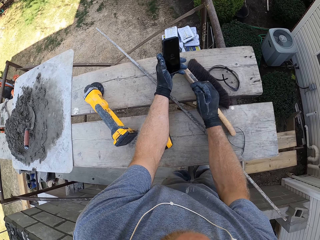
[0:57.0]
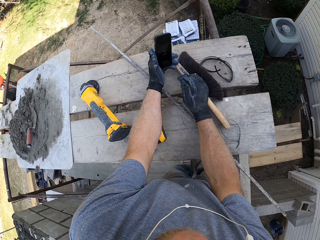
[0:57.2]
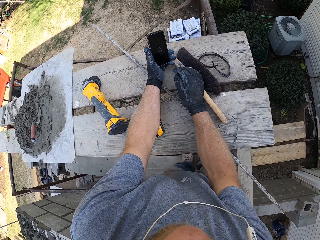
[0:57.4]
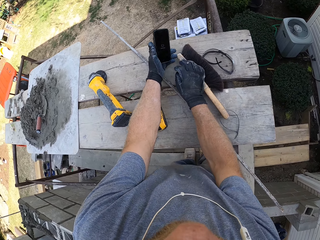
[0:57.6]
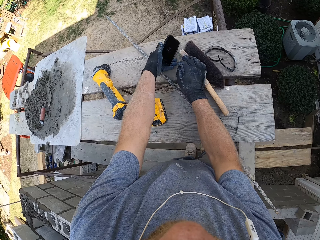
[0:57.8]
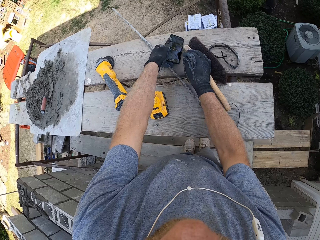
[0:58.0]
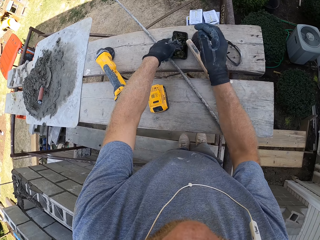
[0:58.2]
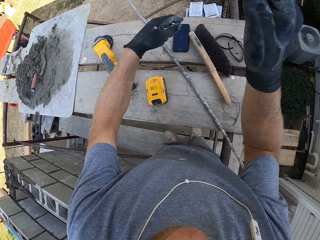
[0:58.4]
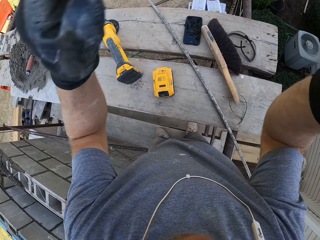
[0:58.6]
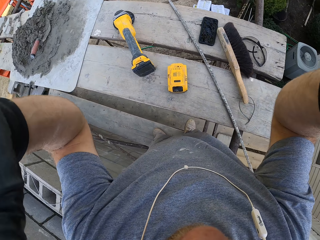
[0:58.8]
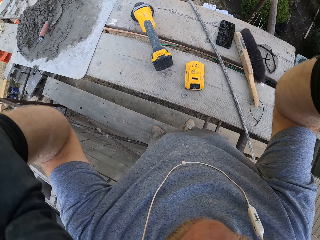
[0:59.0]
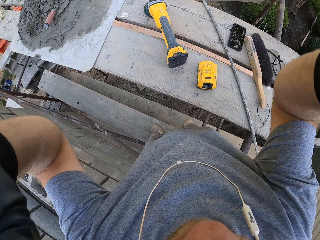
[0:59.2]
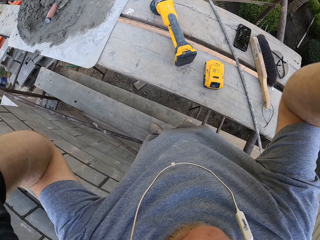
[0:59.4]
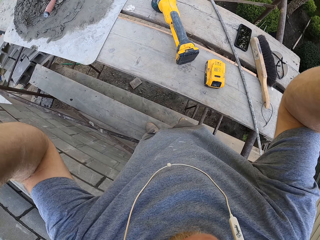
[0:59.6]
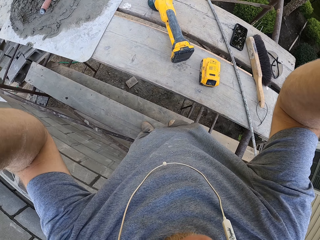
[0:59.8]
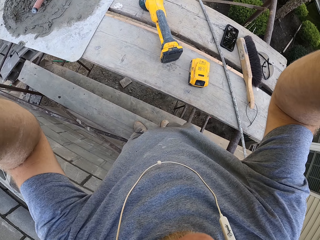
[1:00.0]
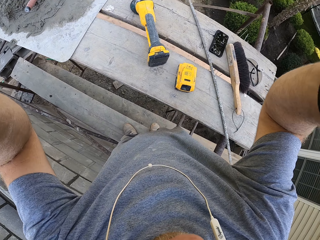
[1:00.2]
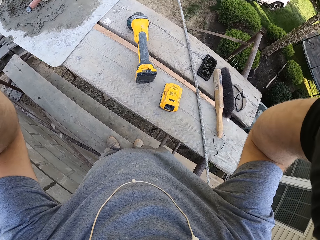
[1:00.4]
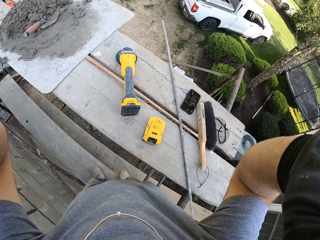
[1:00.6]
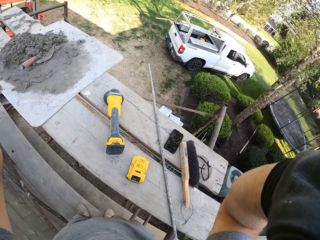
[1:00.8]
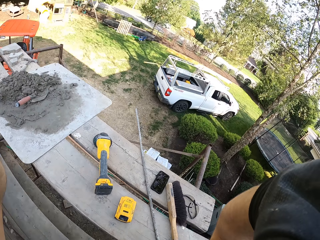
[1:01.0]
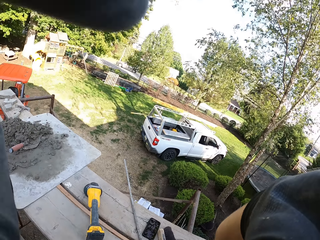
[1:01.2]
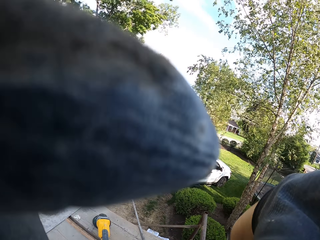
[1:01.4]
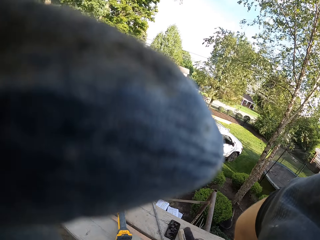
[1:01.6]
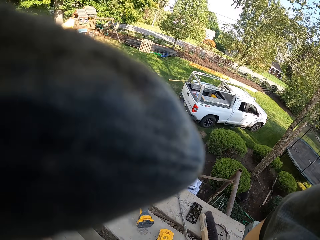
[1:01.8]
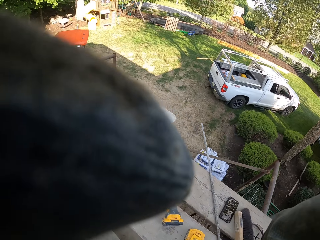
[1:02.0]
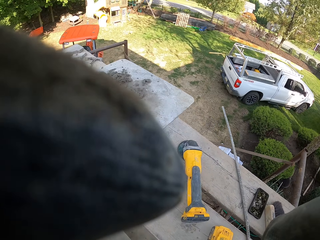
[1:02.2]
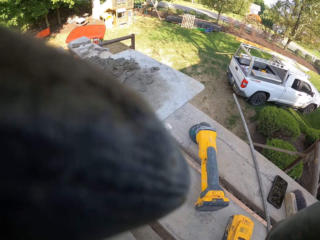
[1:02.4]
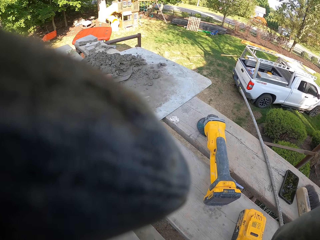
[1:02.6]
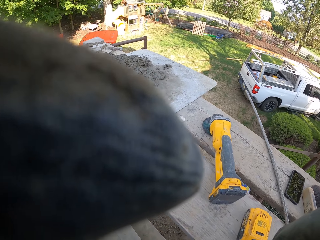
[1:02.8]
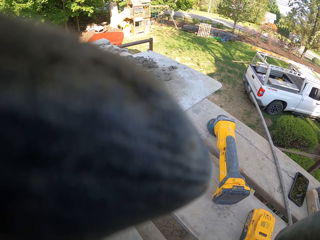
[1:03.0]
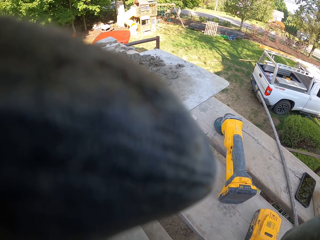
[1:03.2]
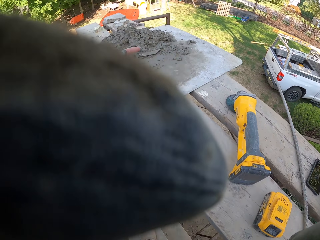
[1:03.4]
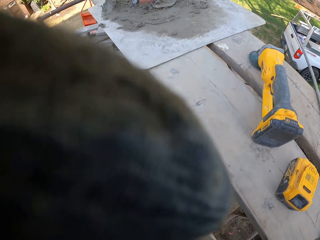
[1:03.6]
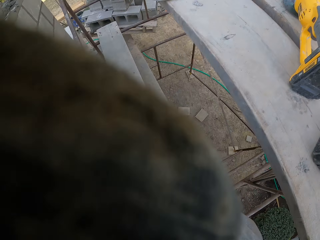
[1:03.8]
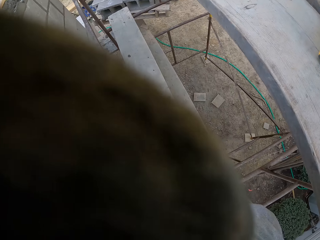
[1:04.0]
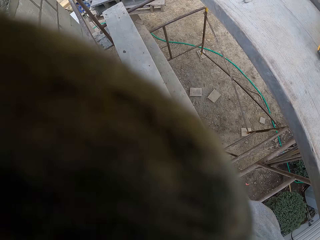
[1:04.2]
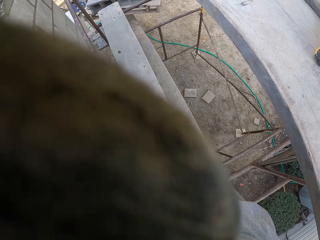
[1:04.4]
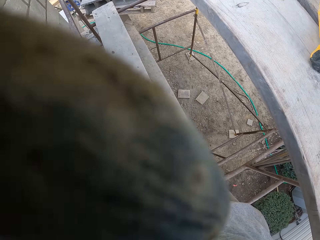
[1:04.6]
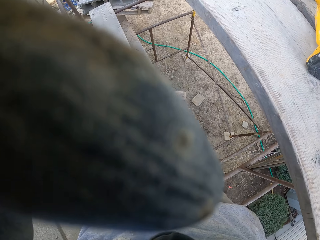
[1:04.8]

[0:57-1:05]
The camera wearer drops the phone in his hand on the wood or scaffold. He adjusts his camera.
